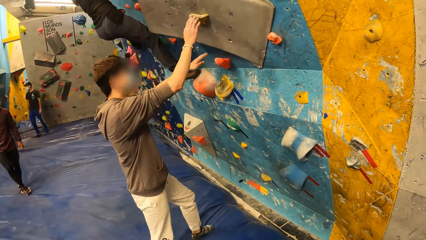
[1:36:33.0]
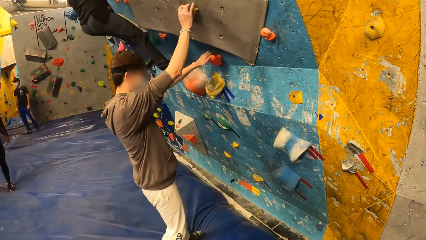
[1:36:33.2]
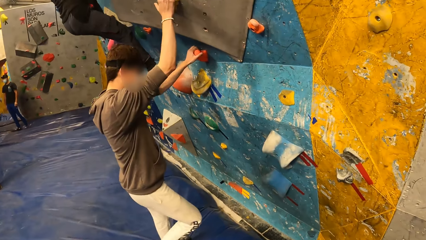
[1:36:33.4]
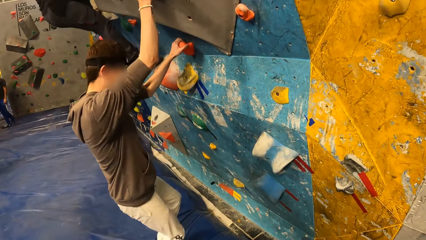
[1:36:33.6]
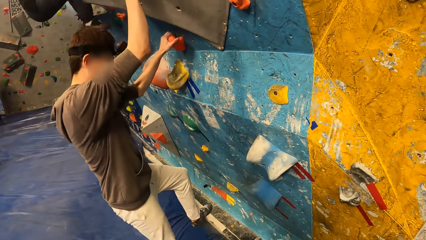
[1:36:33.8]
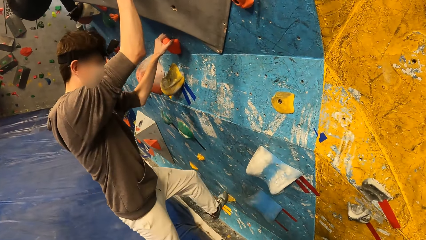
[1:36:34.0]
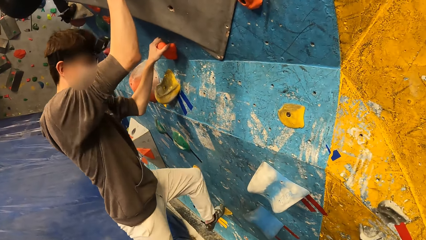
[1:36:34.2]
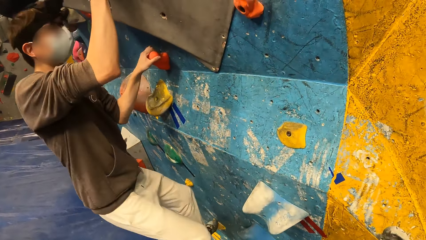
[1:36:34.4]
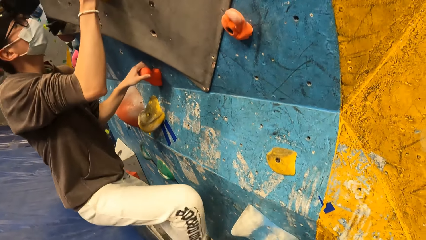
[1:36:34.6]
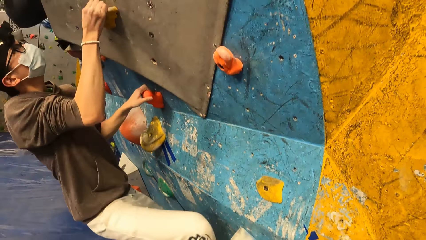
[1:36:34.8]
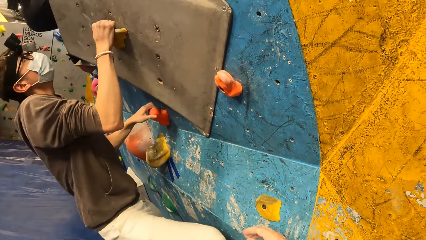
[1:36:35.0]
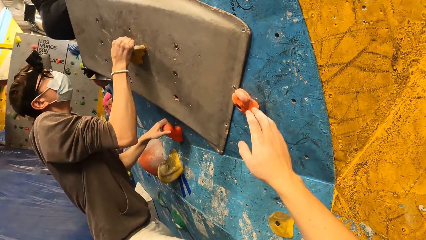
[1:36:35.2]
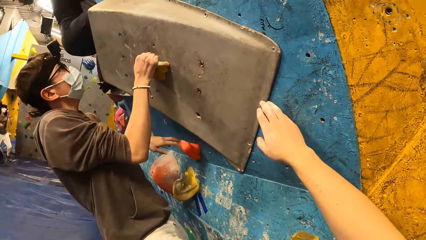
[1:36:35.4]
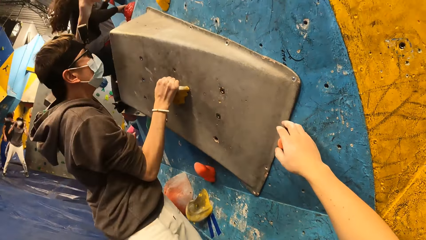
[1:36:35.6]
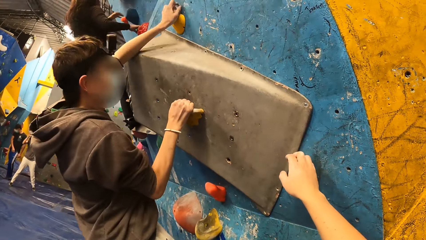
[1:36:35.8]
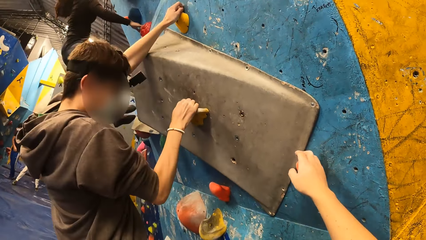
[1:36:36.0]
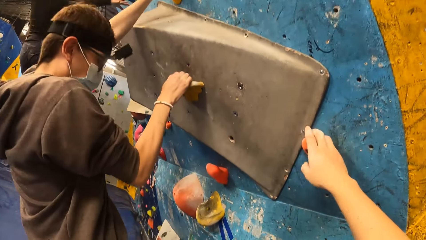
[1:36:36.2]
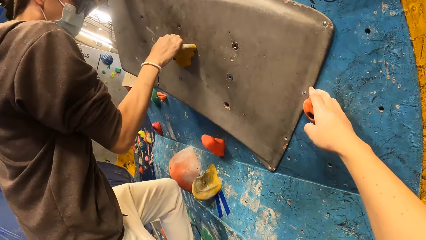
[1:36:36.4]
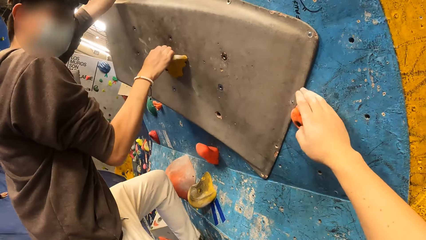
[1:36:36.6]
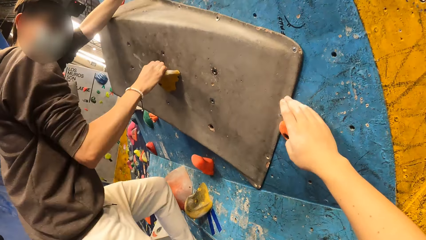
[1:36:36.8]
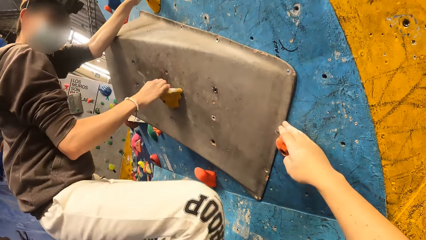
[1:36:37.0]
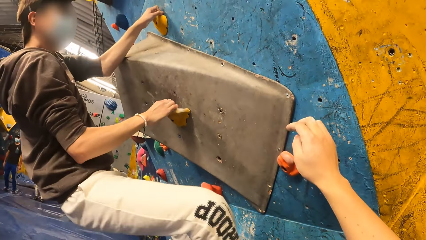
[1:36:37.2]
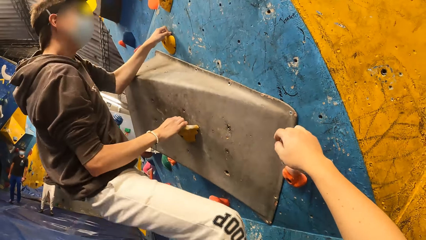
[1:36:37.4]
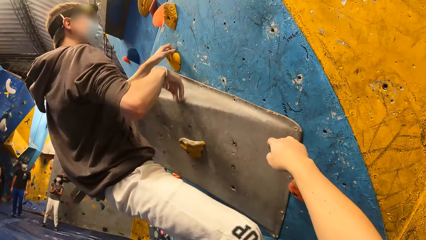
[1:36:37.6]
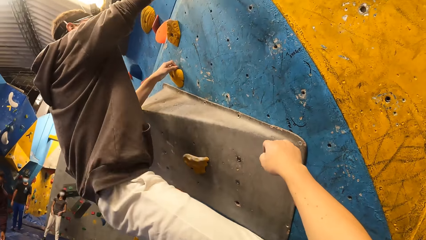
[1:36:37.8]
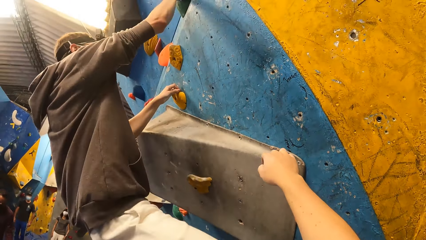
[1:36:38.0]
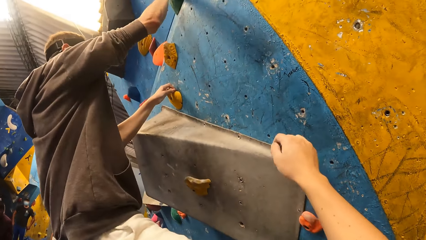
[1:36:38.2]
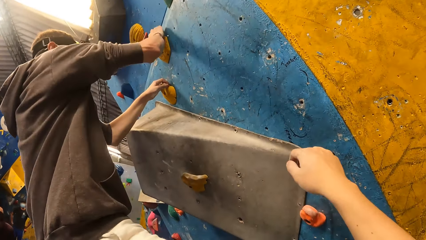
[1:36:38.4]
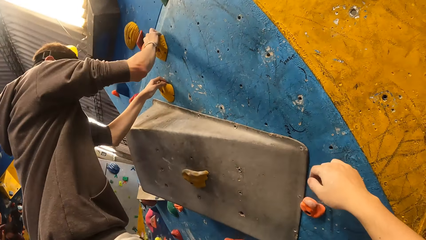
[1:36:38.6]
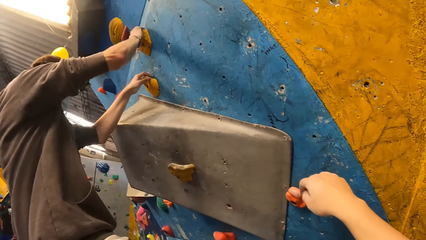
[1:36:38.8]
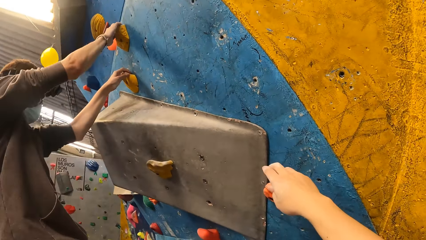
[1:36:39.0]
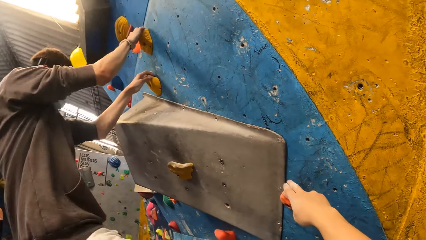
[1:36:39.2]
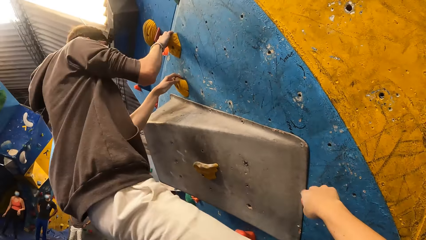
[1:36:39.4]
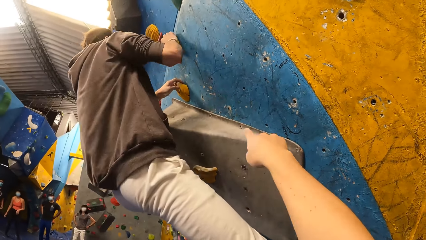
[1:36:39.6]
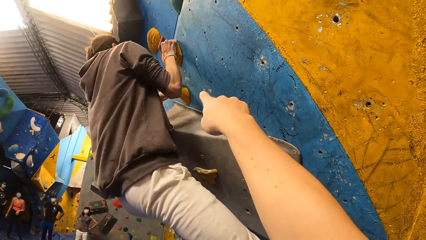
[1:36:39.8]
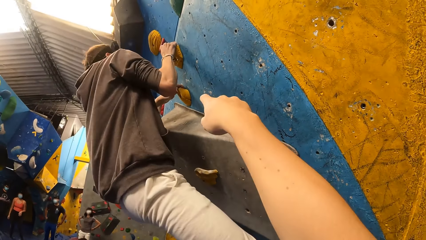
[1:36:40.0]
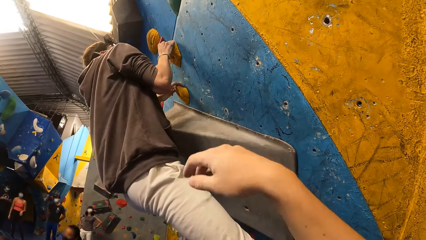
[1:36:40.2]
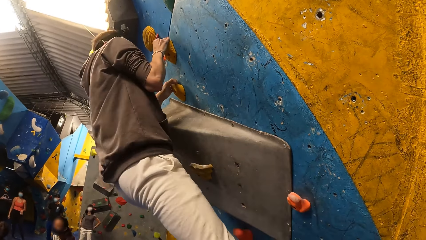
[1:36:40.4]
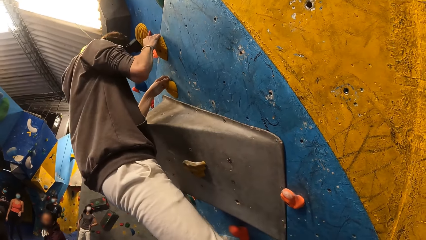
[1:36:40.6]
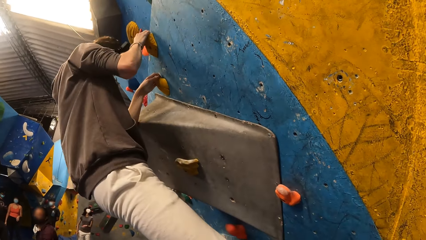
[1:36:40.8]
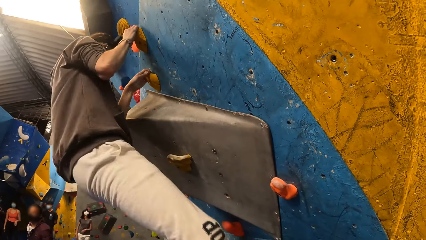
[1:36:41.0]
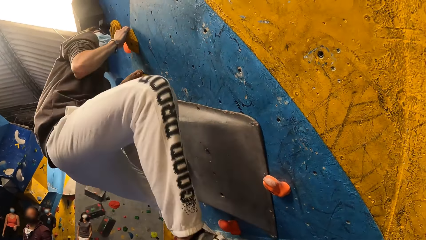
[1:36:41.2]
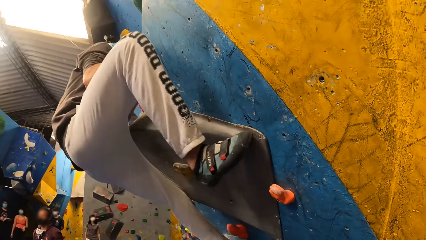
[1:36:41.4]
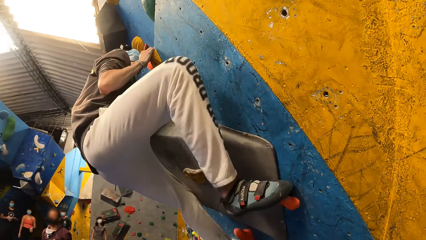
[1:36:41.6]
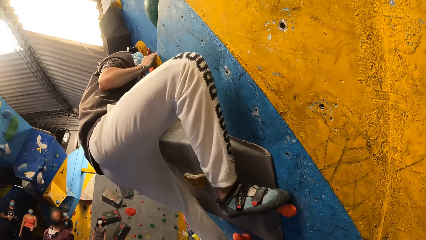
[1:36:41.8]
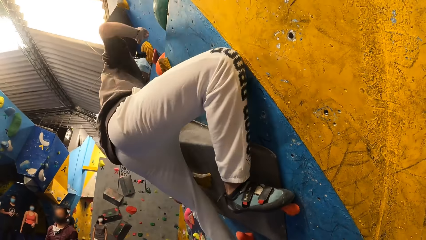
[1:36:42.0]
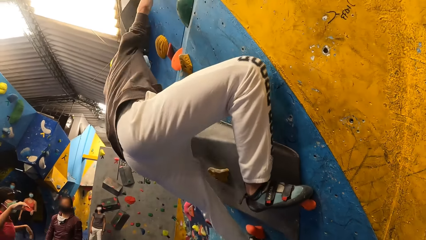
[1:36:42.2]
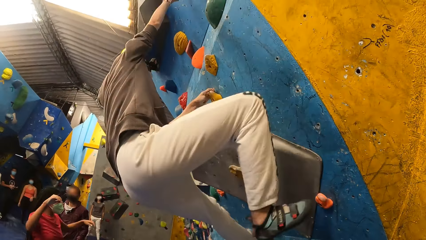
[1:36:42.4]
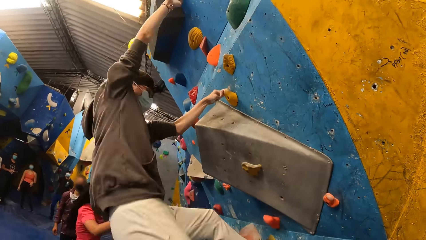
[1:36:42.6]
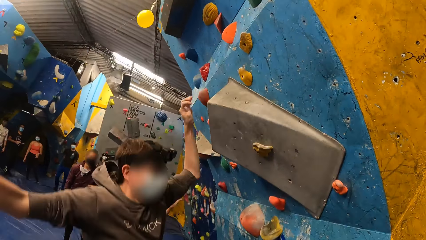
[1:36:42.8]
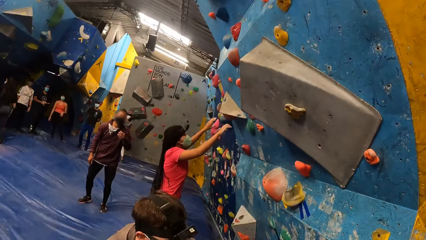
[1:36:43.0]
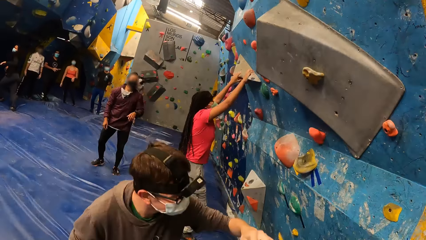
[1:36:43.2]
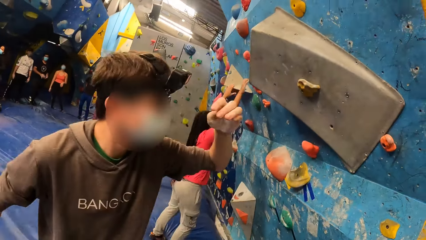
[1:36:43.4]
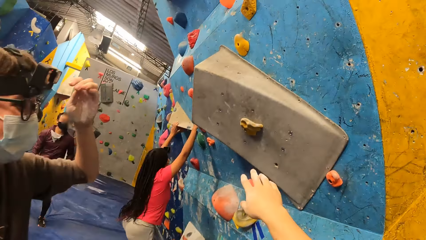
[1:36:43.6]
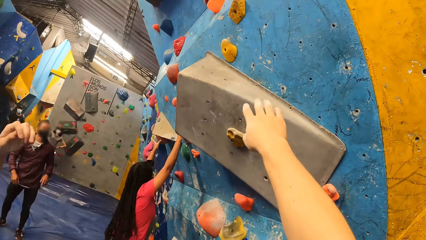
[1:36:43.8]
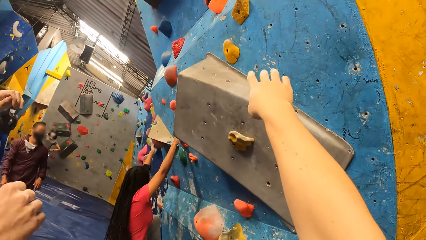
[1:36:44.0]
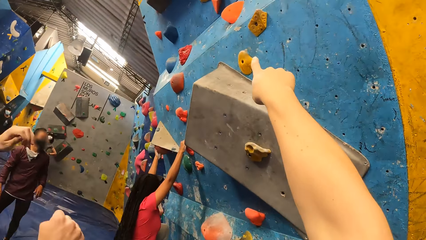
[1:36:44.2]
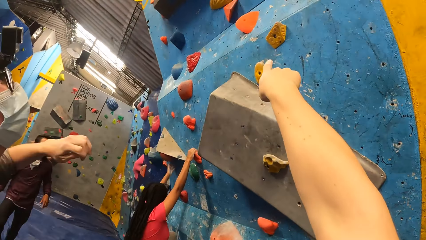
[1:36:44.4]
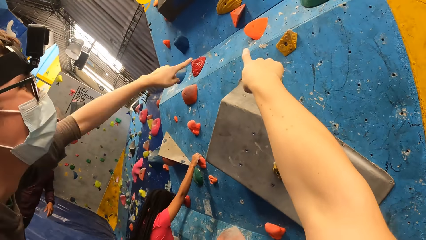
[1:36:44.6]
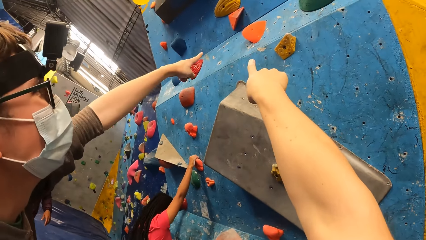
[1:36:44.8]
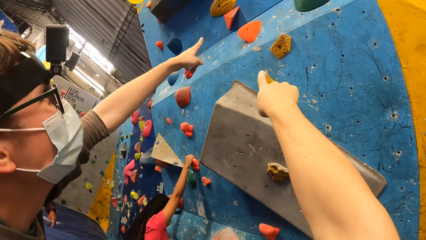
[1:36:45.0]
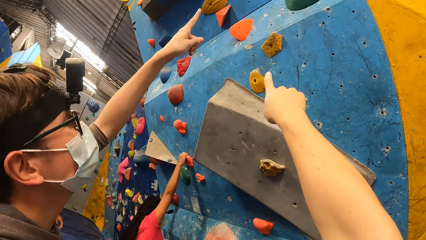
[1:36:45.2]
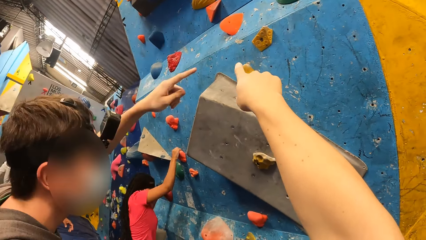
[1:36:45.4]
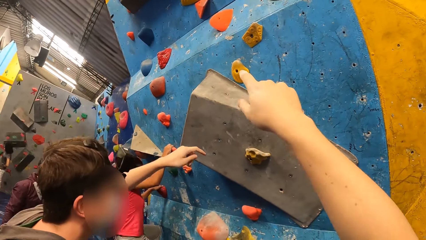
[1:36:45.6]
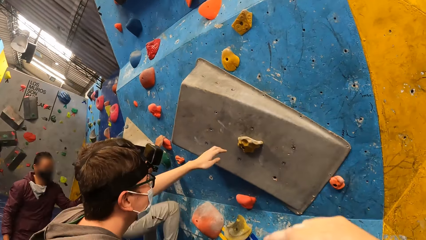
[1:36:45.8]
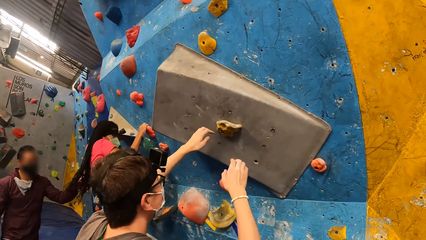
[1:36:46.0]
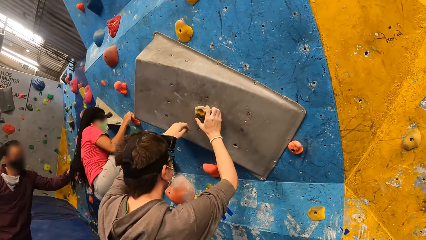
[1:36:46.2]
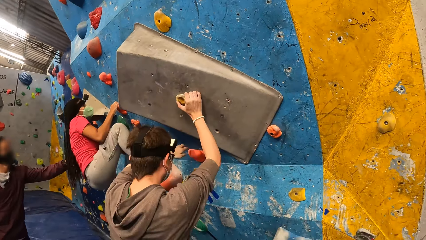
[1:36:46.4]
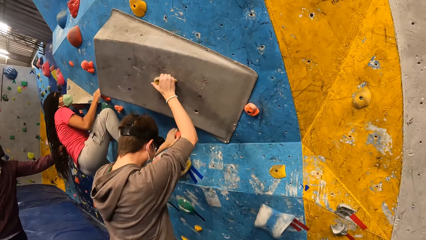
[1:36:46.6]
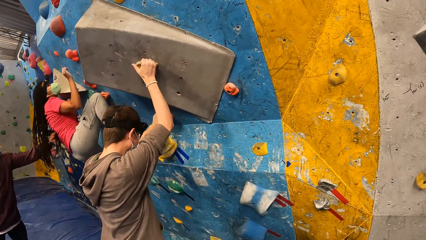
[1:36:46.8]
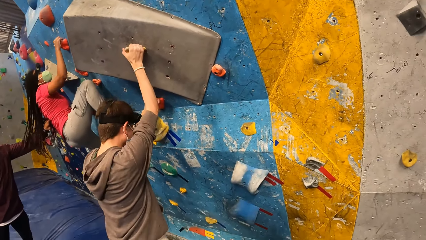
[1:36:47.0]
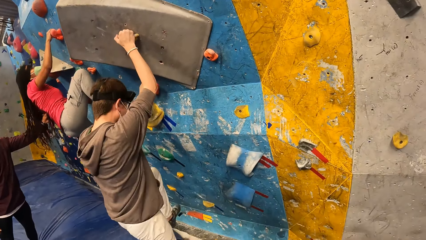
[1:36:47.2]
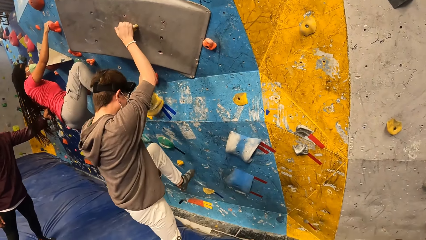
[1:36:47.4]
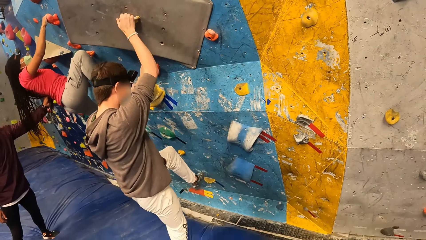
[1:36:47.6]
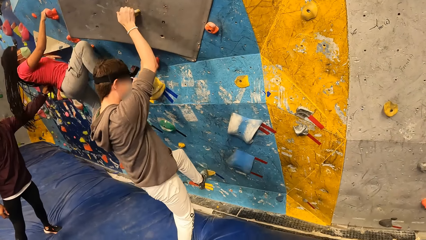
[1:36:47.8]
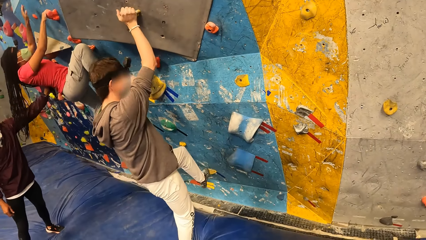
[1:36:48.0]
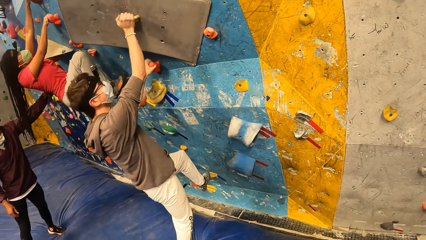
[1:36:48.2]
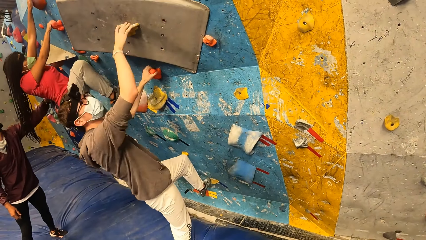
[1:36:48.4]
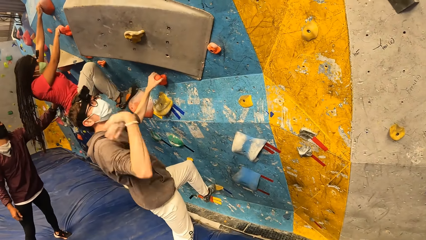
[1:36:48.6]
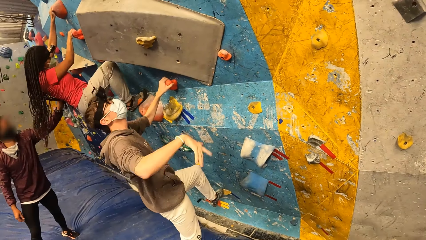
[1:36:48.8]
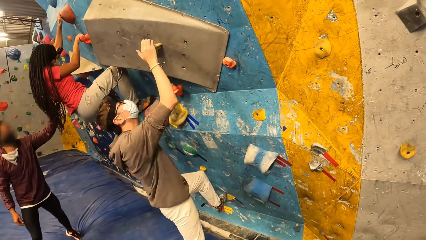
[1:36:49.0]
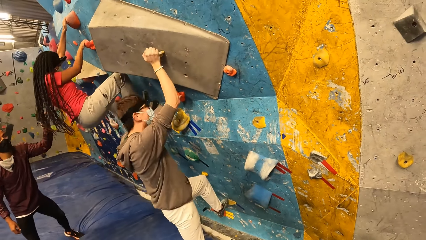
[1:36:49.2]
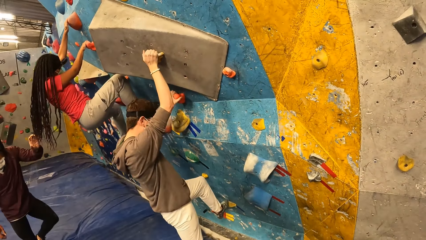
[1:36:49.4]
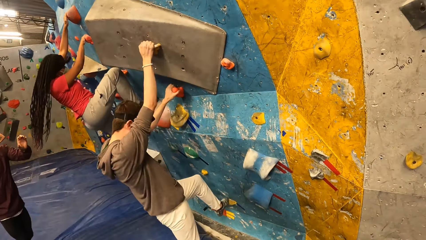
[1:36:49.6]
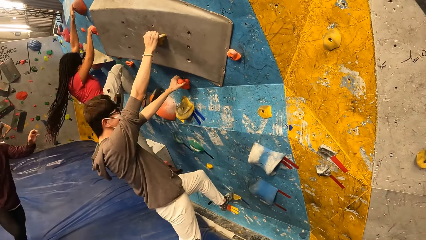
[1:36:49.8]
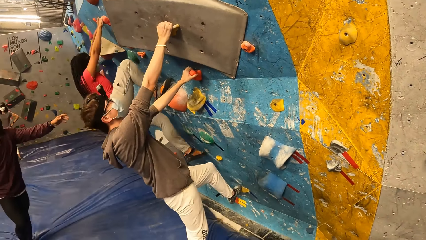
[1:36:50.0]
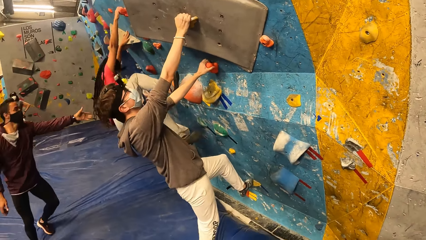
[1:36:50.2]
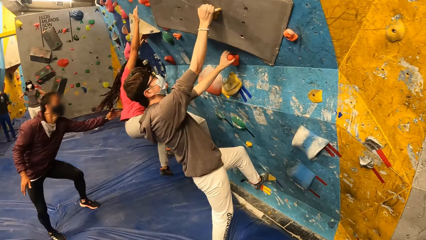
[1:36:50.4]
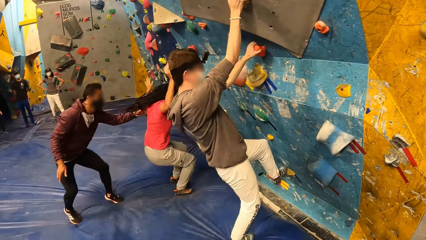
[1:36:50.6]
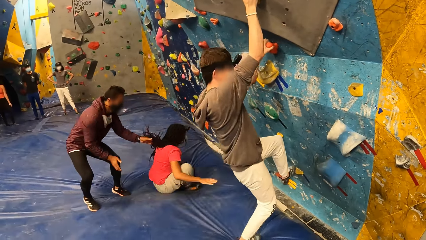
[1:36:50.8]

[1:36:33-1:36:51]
A man climbs the wall. The camera wearer walks around. He touches the wall with his right hand. He holds a boulder stone. He moves a hand. He holds the boulder stone. A woman looks around. The camera wearer uses gestures. Another man looks around. The camera wearer looks around. The first man jumps on the floor. Another woman climbs the wall. The camera wearer uses gestures. The first man uses gestures and moves around. A third man interacts with the other woman. The first man climbs the wall. The camera wearer looks around. The first man shakes a hand and climbs the wall.
